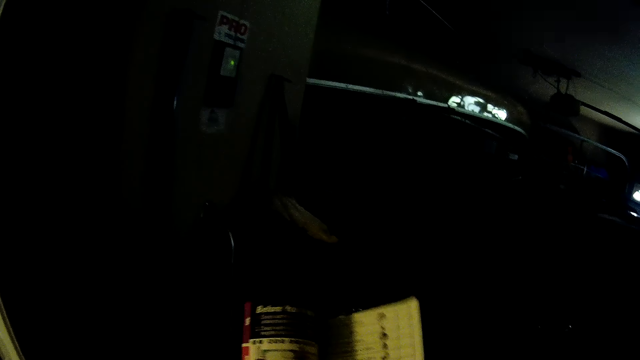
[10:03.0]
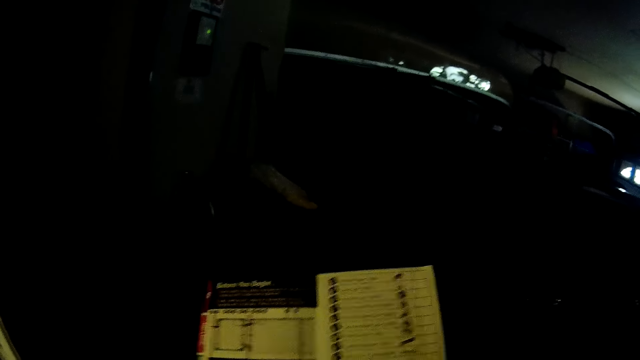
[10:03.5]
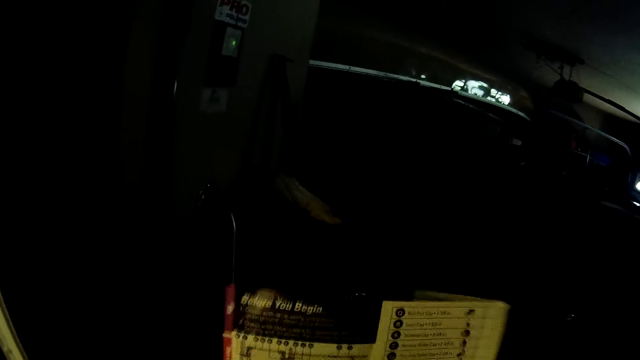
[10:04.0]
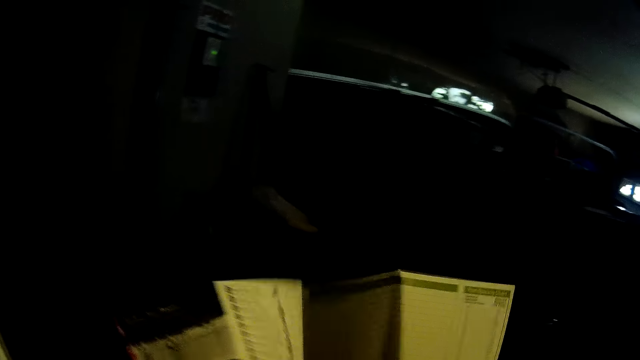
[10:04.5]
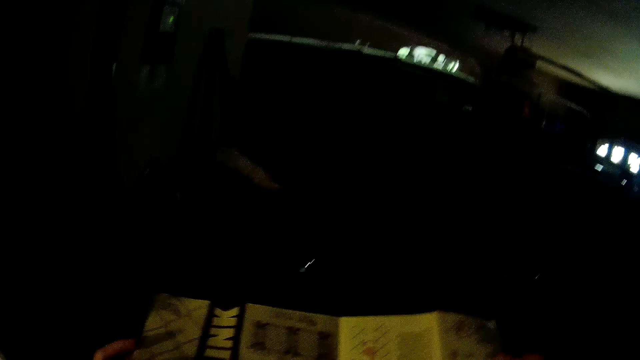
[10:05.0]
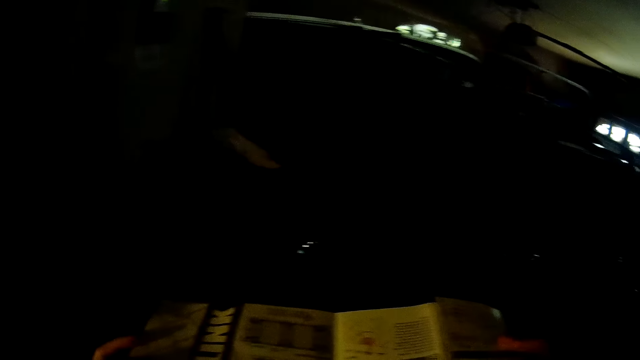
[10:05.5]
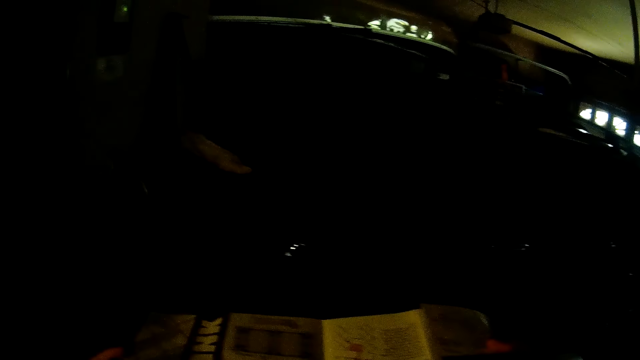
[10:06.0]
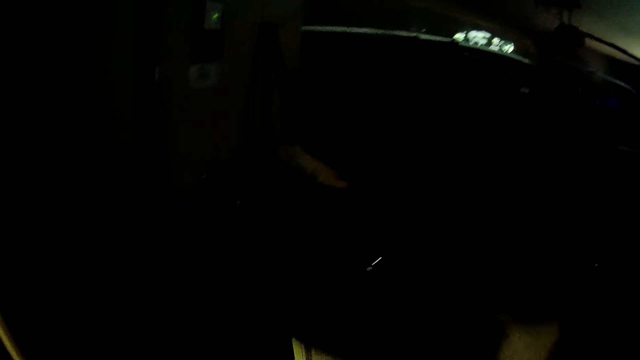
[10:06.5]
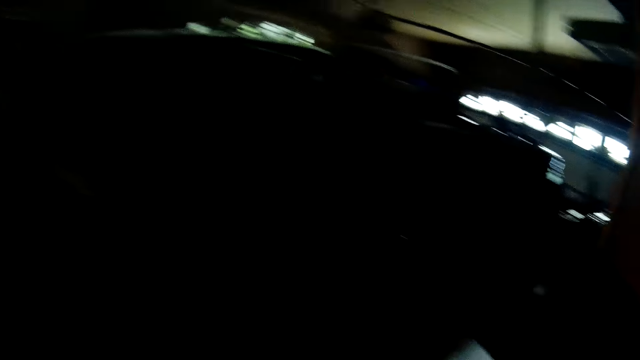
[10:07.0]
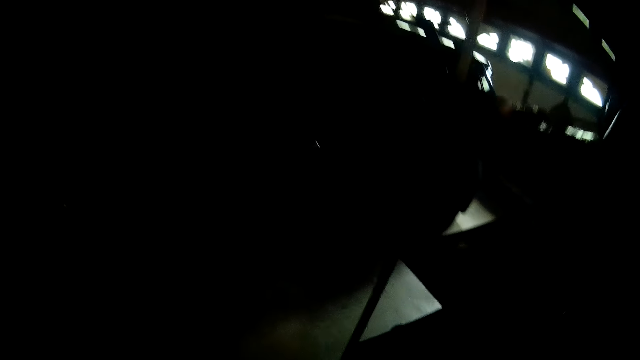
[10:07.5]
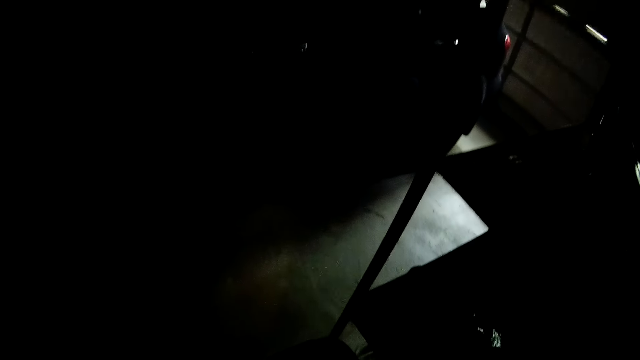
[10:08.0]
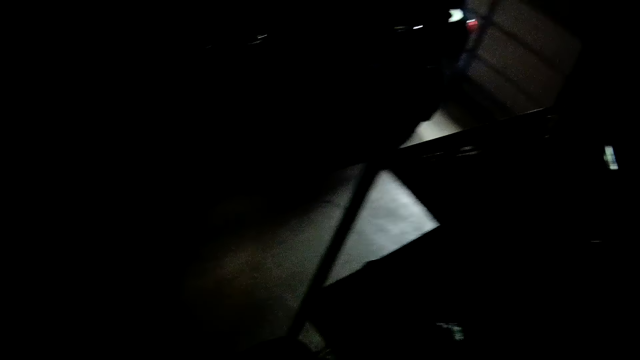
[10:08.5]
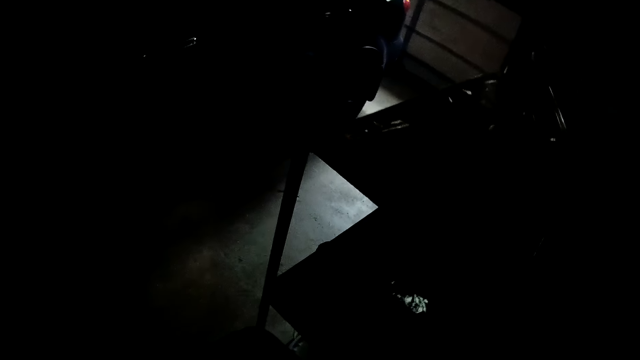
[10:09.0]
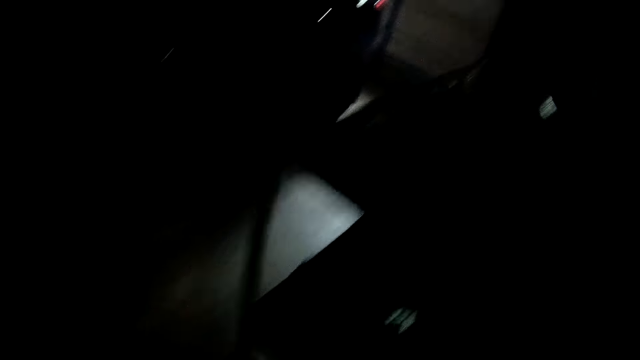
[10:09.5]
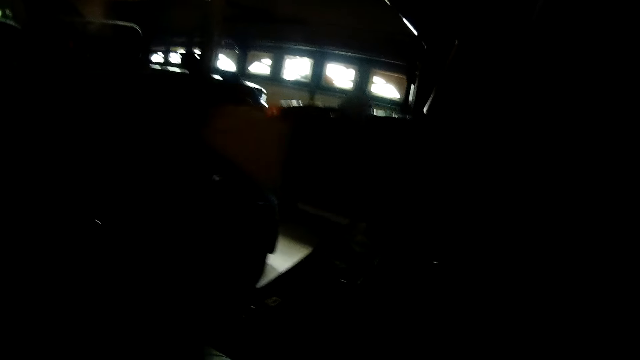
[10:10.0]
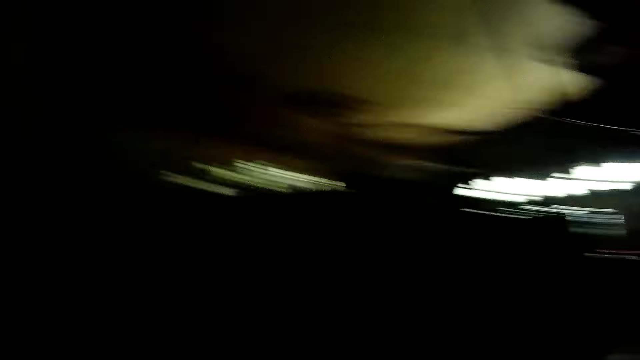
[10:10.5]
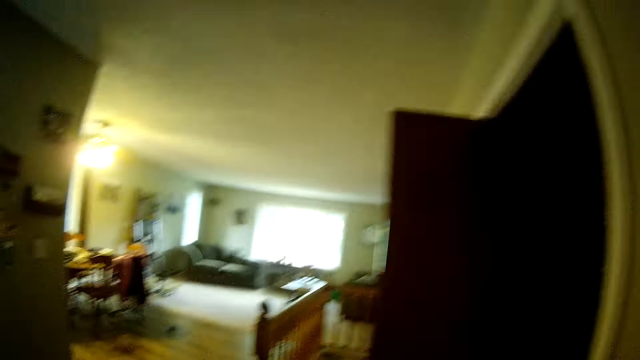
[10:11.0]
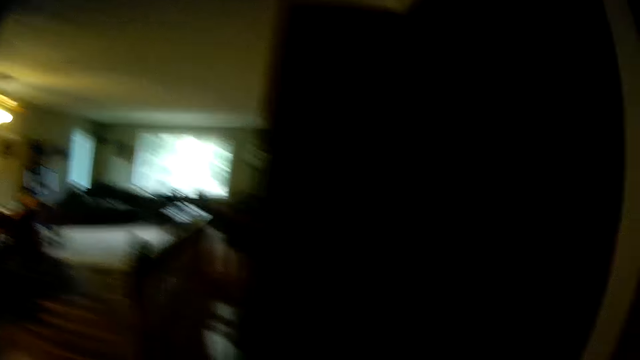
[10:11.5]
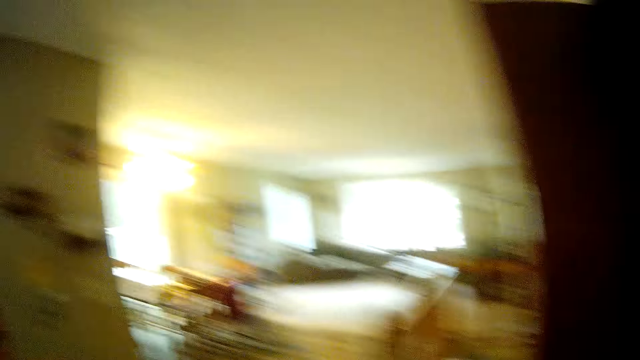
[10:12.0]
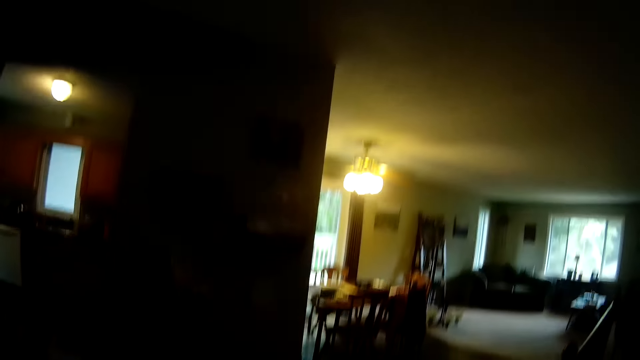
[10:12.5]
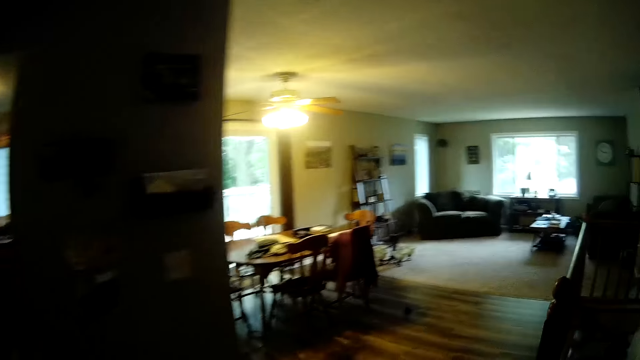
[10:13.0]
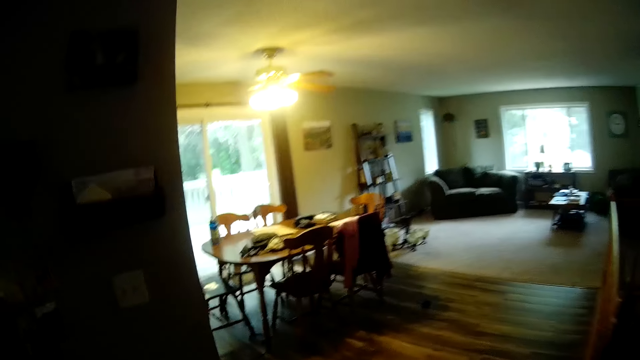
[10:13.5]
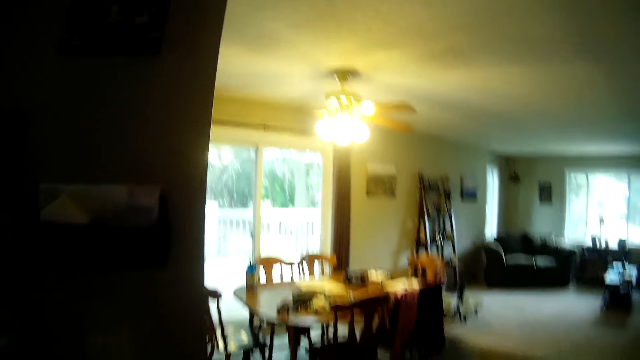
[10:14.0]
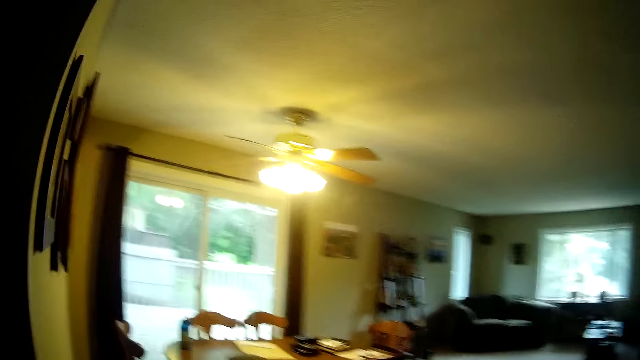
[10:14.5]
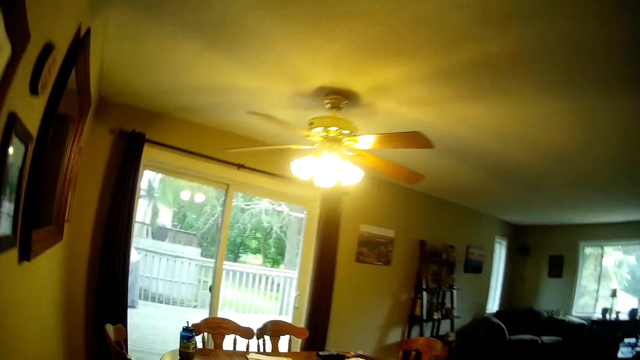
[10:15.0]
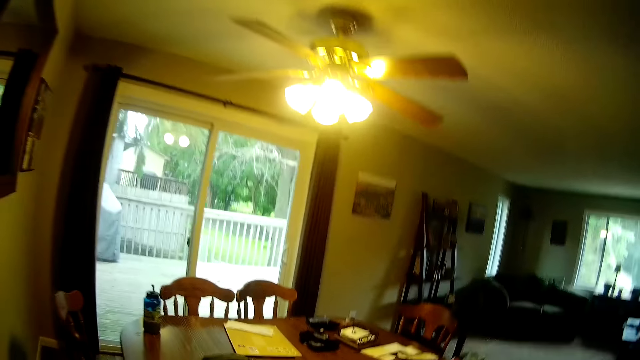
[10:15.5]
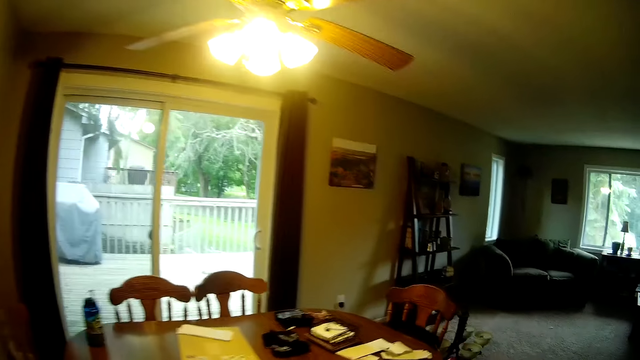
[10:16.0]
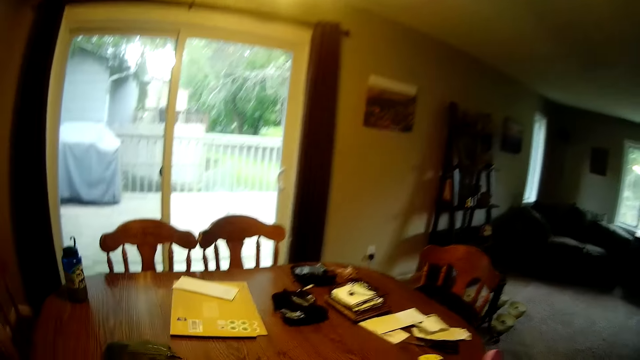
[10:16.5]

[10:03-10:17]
The camera wearer looks around. They walk around the house. They move around the room.

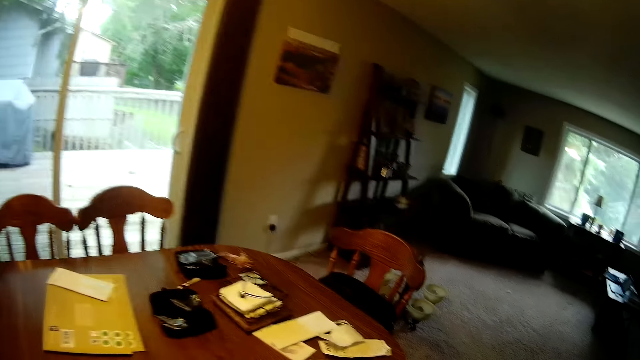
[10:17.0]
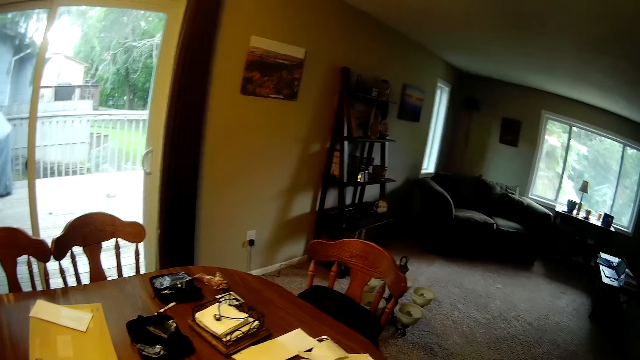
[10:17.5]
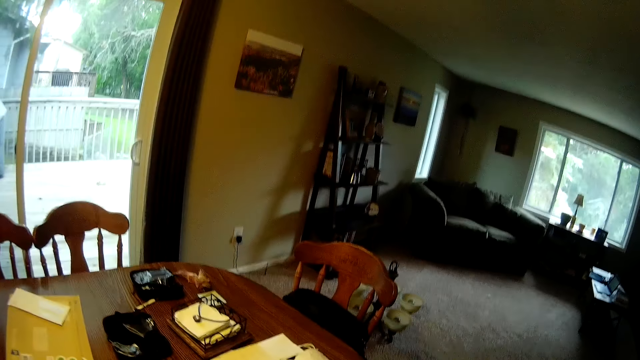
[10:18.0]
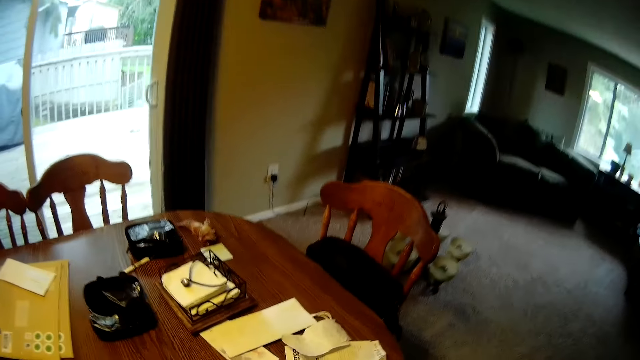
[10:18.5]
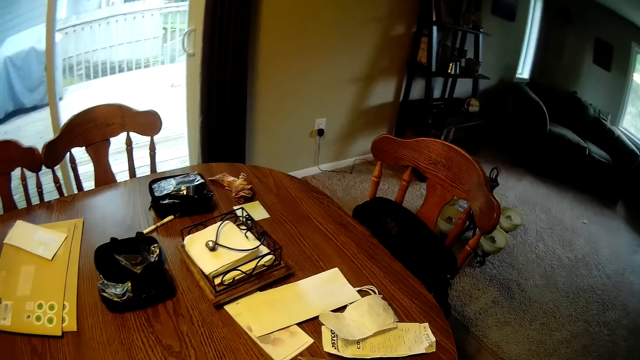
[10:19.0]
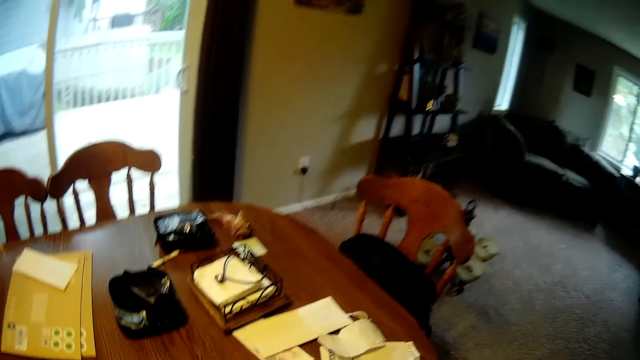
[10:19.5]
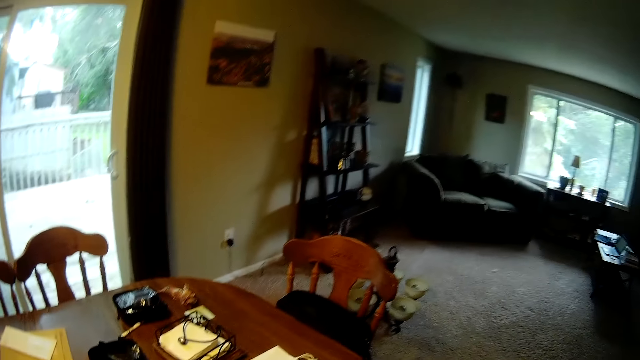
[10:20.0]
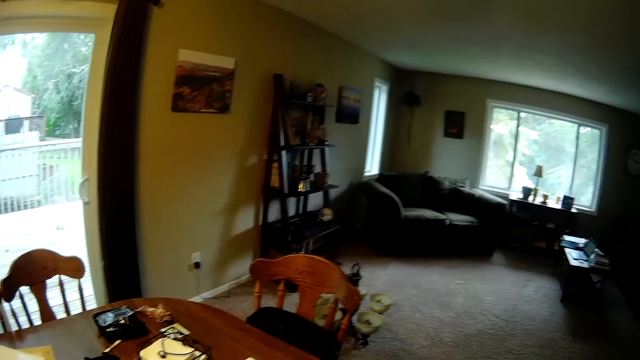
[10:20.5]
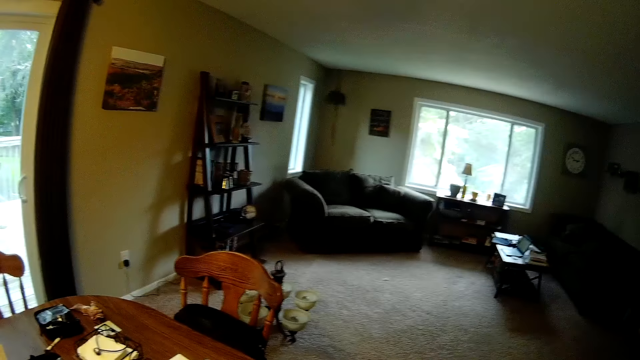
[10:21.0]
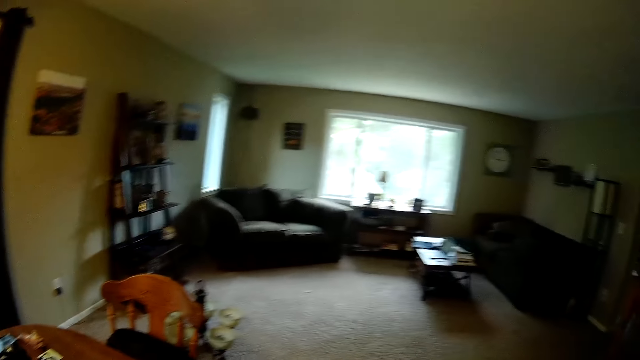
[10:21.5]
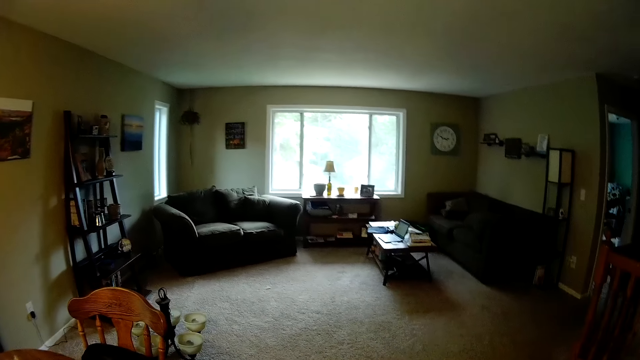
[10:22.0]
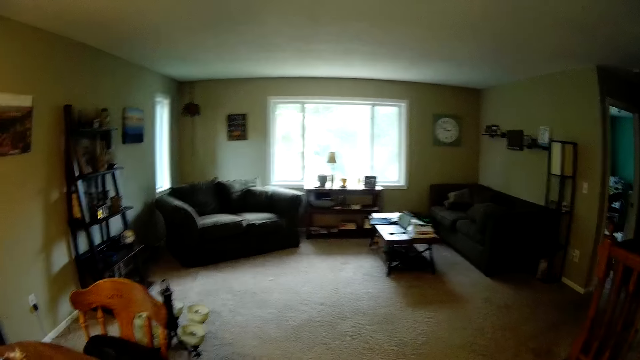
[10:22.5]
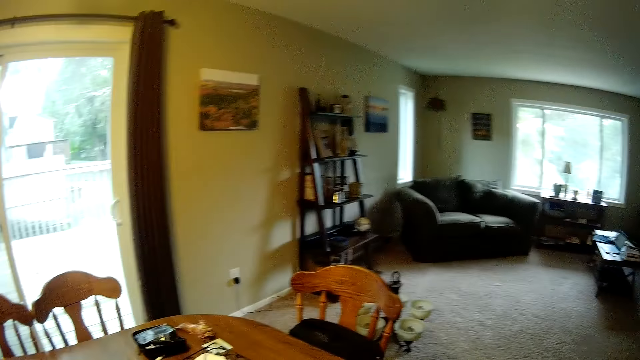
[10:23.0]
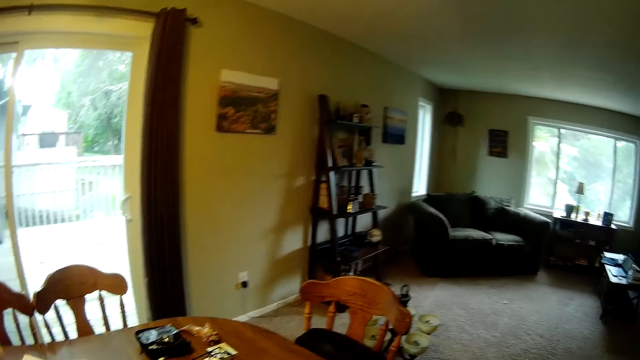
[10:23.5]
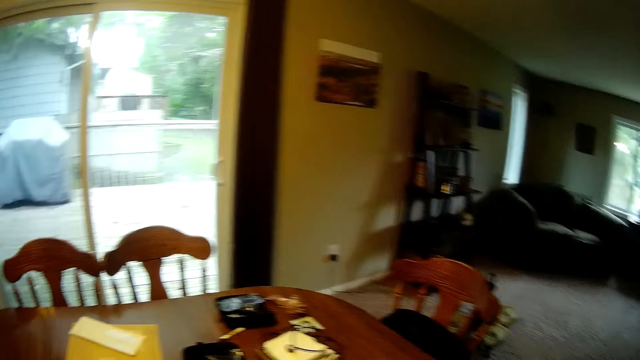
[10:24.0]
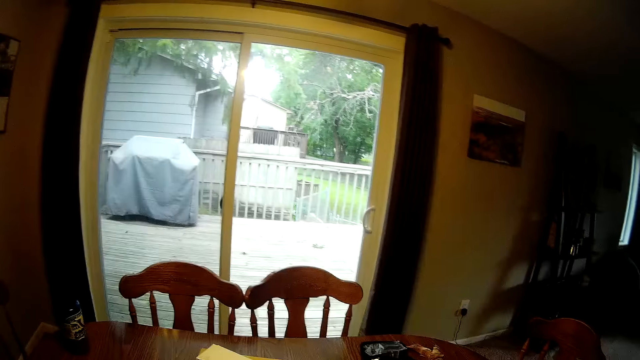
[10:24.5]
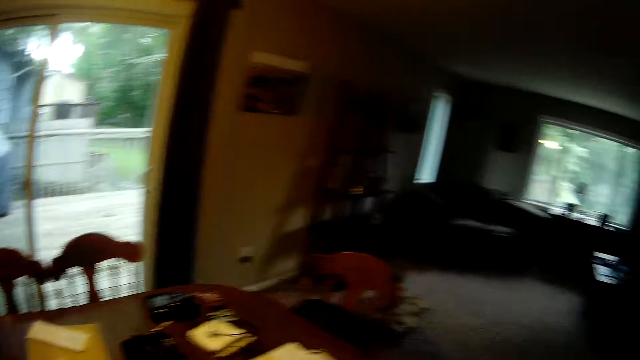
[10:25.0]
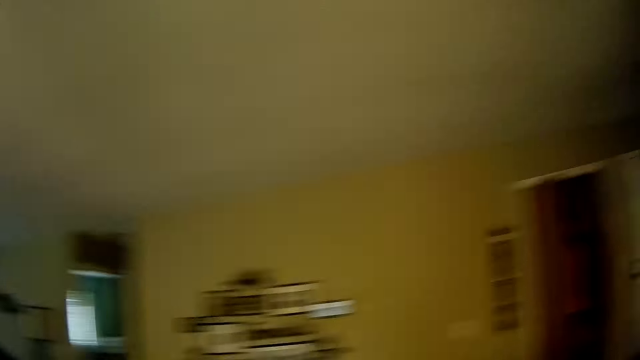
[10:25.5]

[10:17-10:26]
The camera wearer does something.
